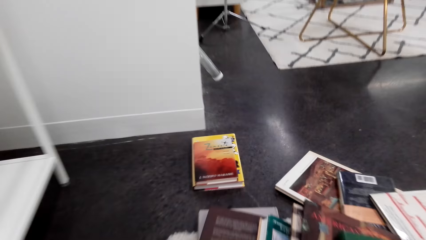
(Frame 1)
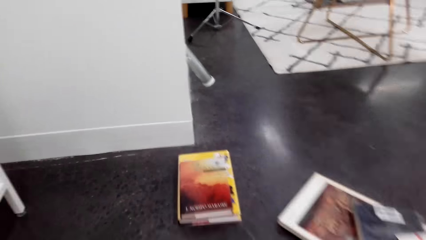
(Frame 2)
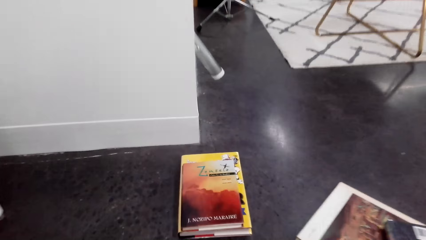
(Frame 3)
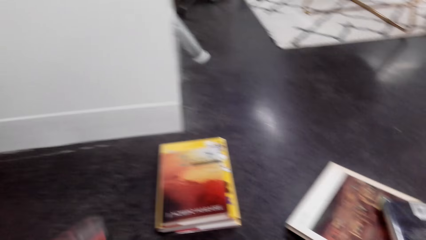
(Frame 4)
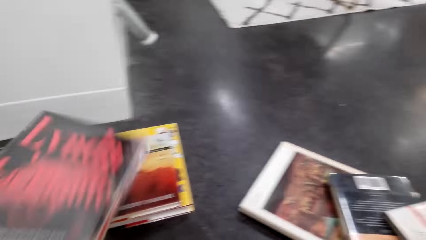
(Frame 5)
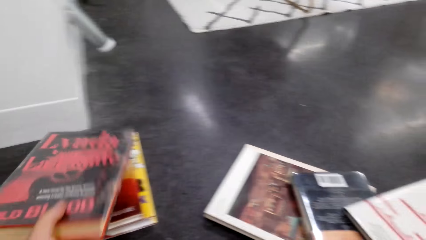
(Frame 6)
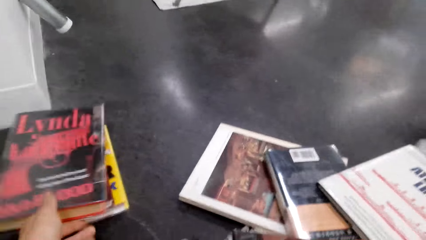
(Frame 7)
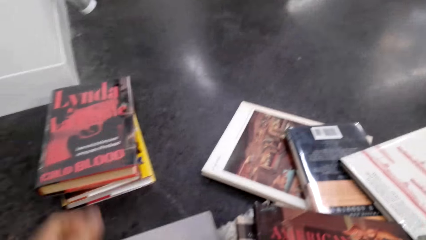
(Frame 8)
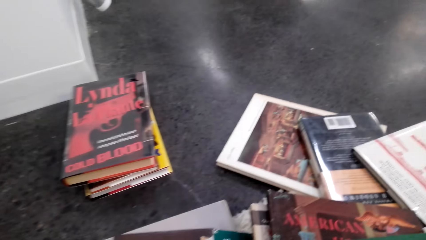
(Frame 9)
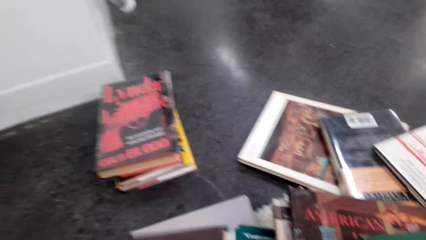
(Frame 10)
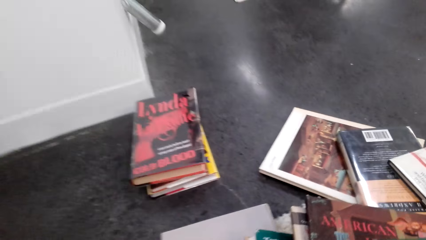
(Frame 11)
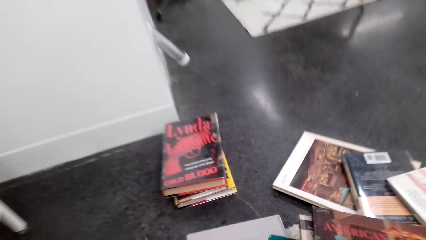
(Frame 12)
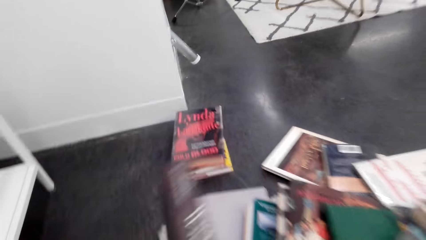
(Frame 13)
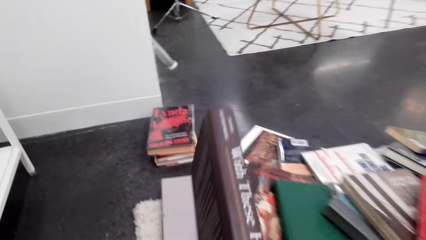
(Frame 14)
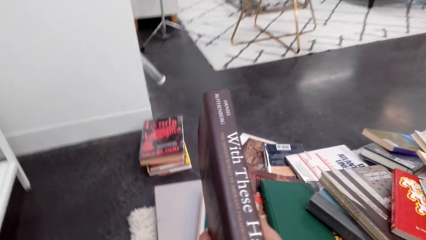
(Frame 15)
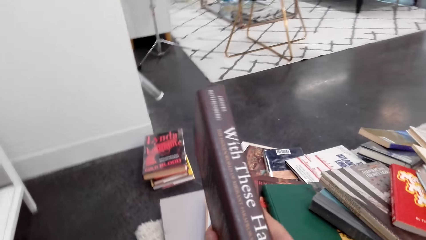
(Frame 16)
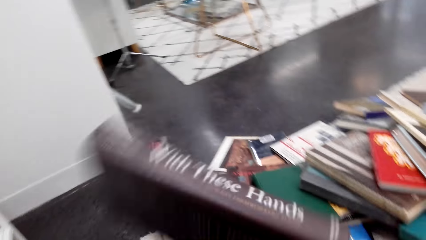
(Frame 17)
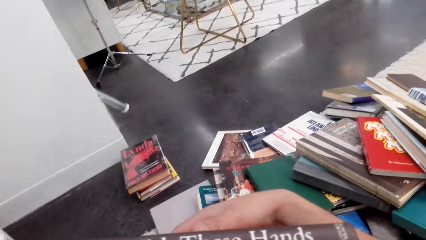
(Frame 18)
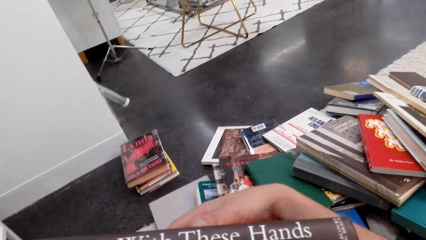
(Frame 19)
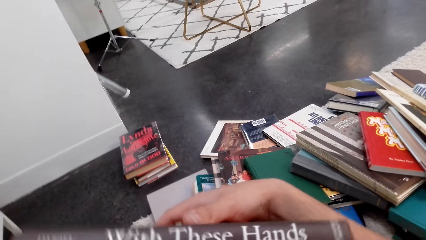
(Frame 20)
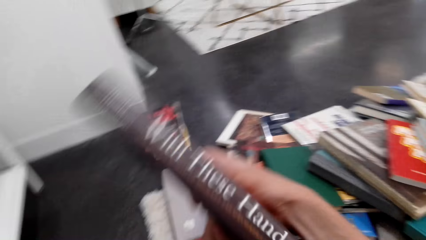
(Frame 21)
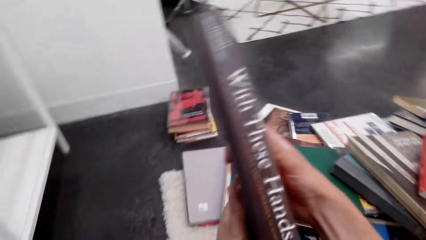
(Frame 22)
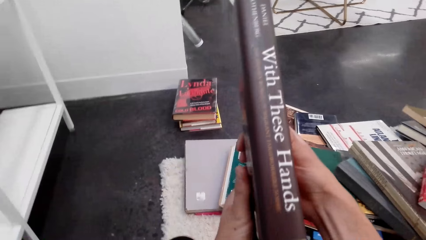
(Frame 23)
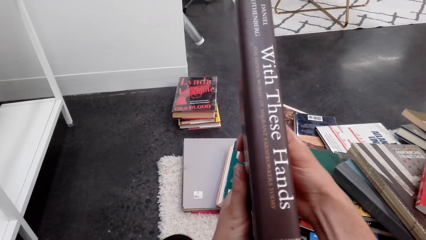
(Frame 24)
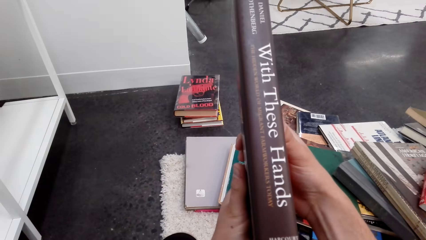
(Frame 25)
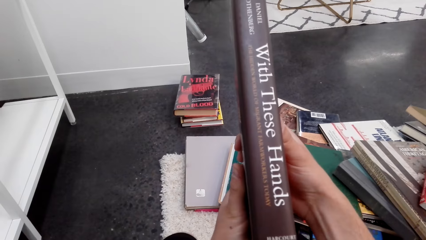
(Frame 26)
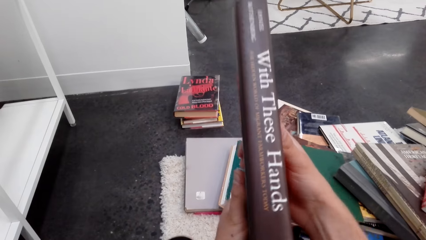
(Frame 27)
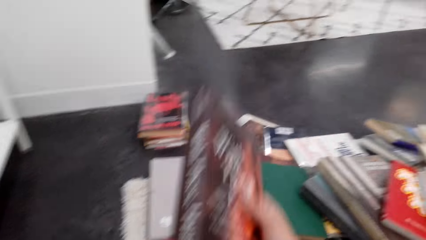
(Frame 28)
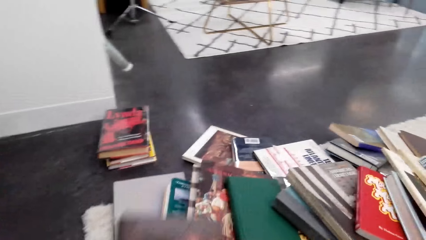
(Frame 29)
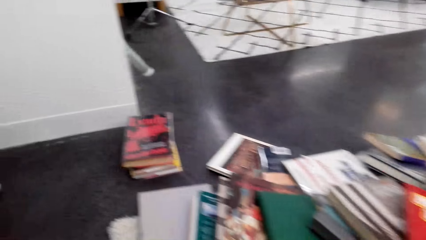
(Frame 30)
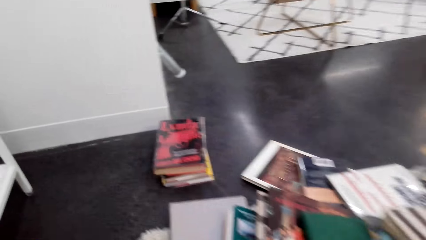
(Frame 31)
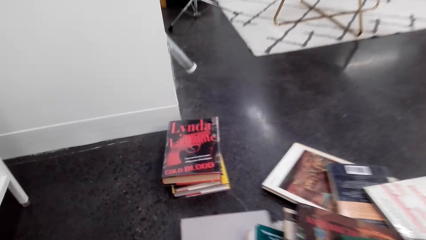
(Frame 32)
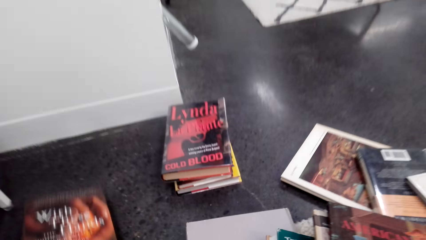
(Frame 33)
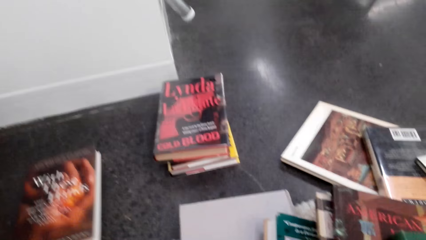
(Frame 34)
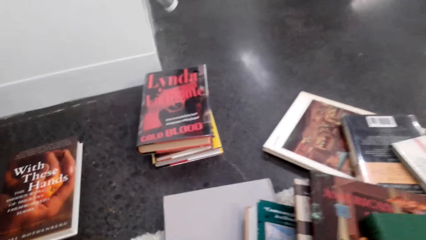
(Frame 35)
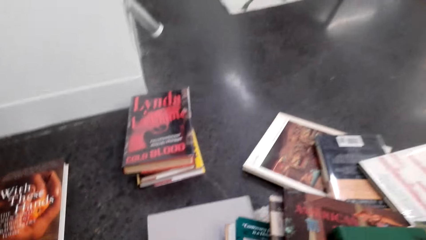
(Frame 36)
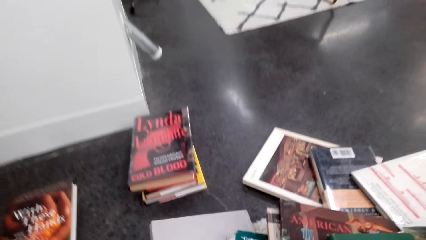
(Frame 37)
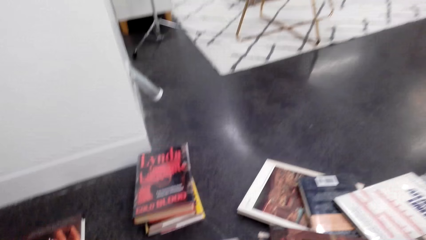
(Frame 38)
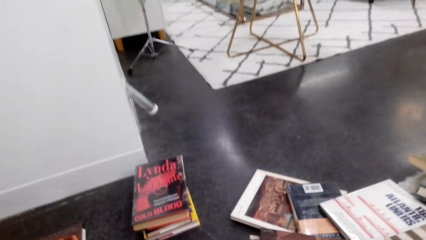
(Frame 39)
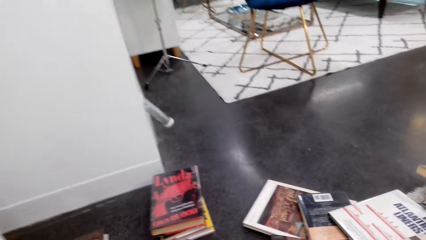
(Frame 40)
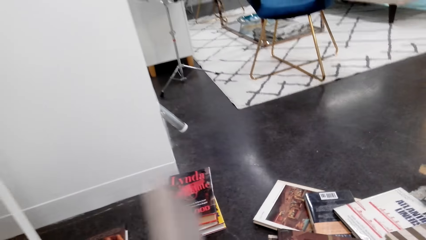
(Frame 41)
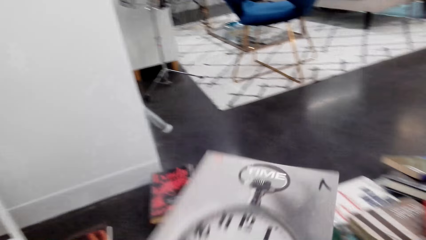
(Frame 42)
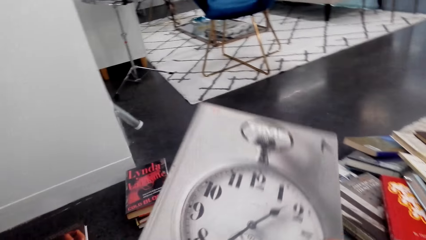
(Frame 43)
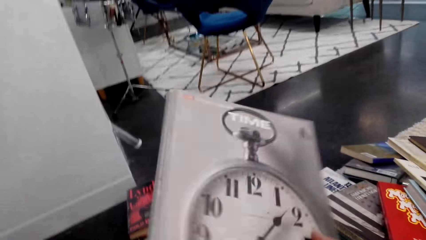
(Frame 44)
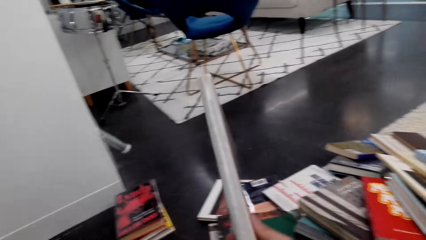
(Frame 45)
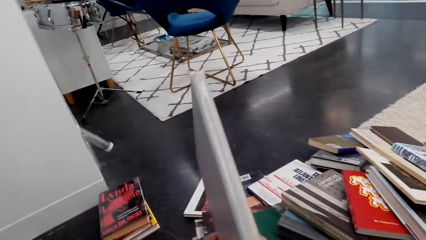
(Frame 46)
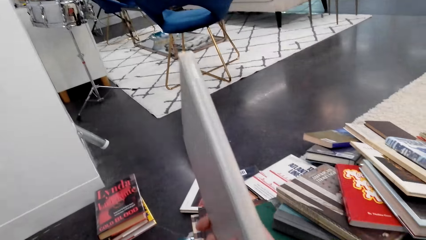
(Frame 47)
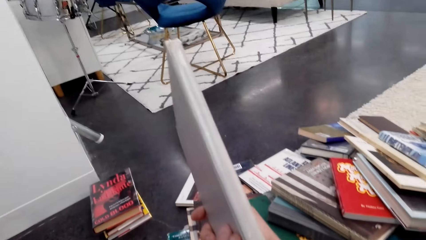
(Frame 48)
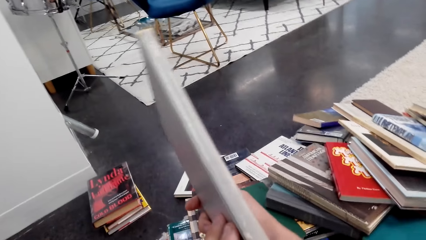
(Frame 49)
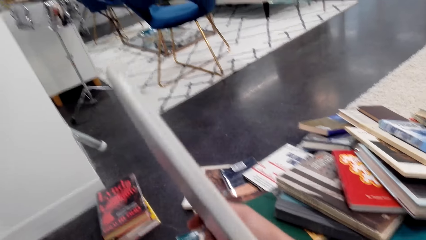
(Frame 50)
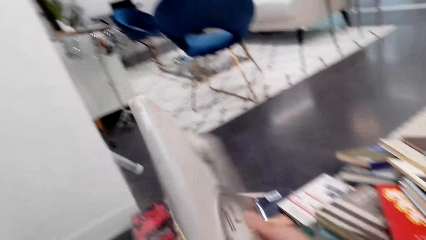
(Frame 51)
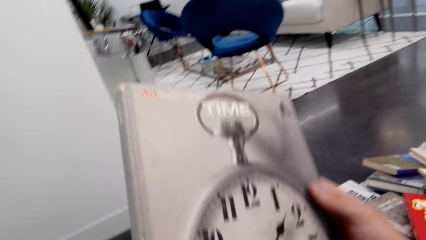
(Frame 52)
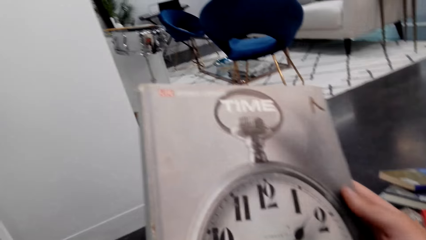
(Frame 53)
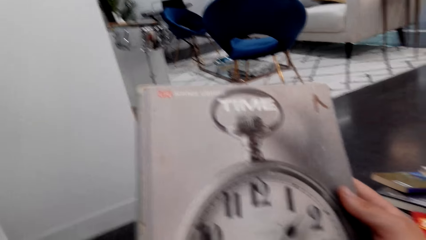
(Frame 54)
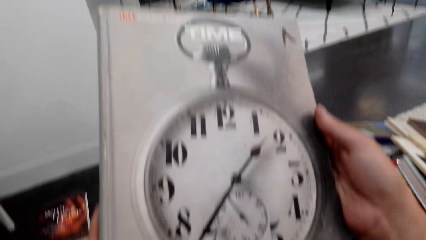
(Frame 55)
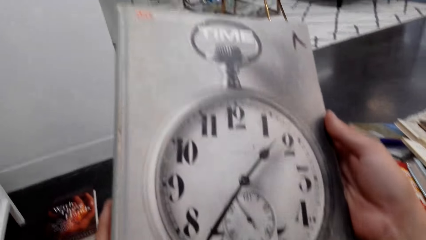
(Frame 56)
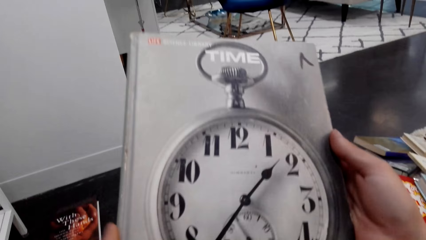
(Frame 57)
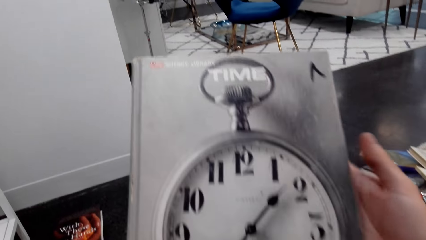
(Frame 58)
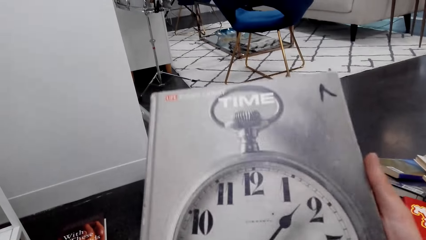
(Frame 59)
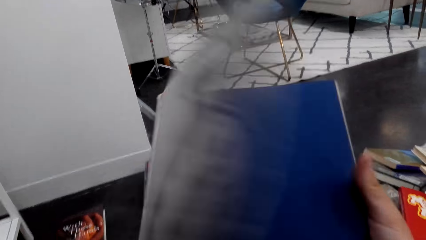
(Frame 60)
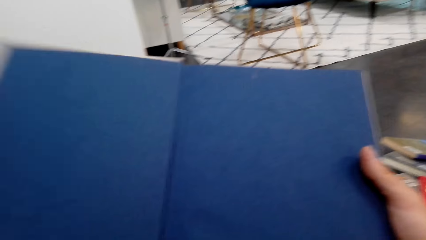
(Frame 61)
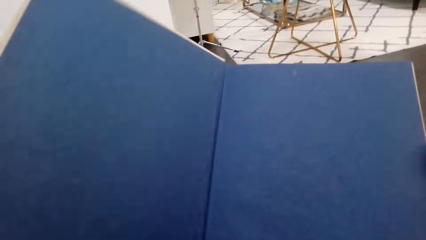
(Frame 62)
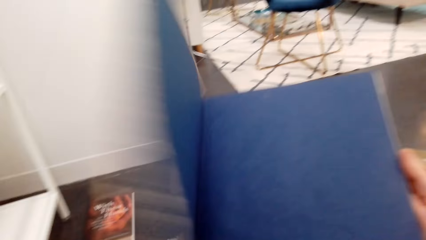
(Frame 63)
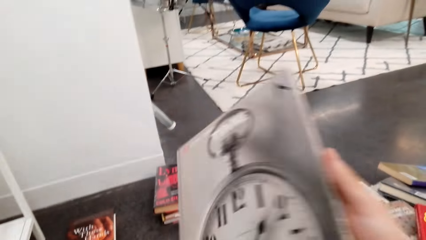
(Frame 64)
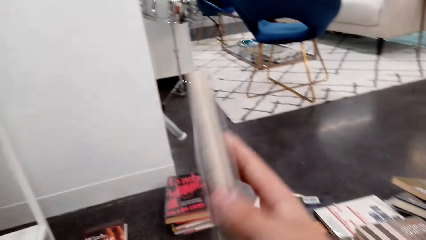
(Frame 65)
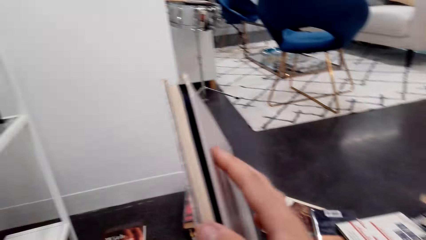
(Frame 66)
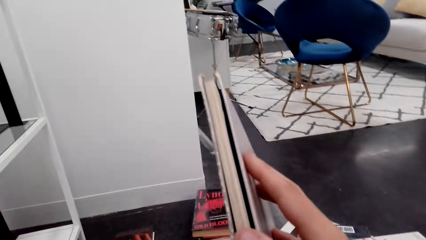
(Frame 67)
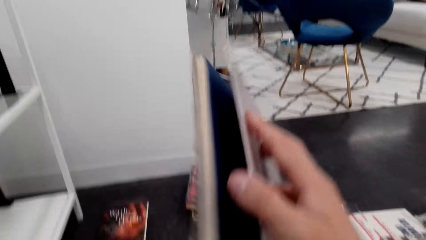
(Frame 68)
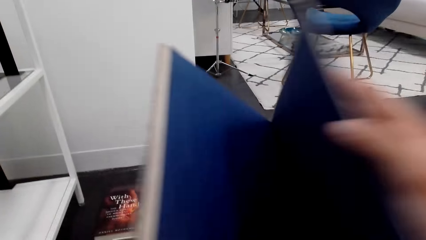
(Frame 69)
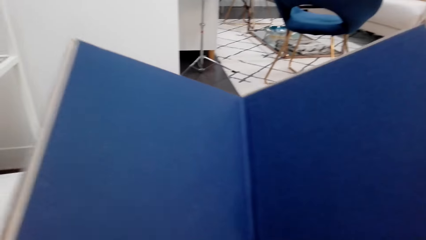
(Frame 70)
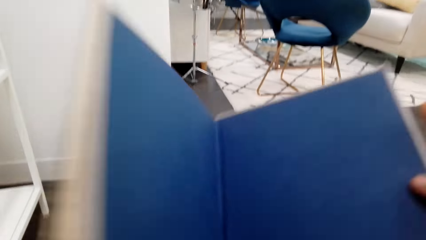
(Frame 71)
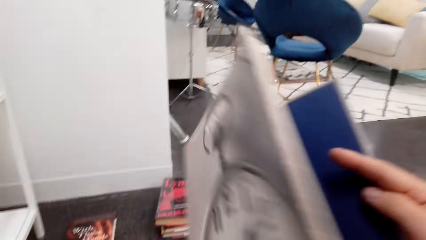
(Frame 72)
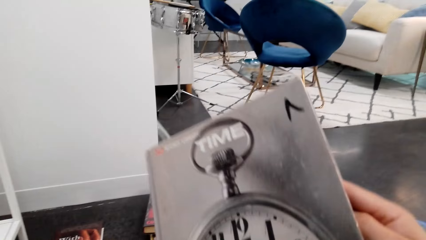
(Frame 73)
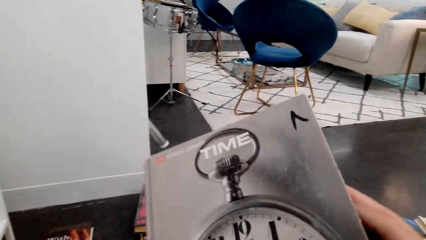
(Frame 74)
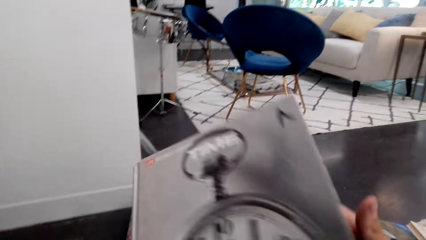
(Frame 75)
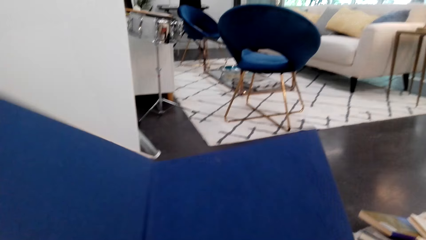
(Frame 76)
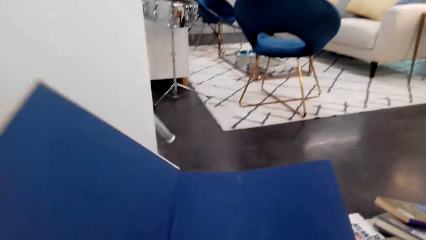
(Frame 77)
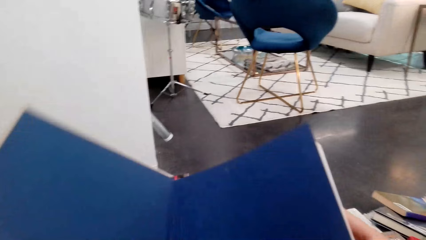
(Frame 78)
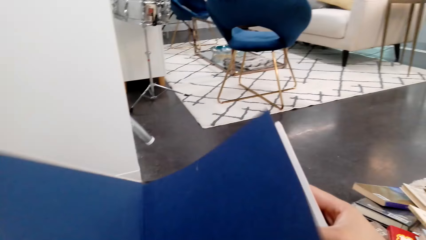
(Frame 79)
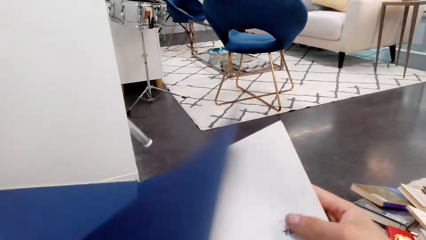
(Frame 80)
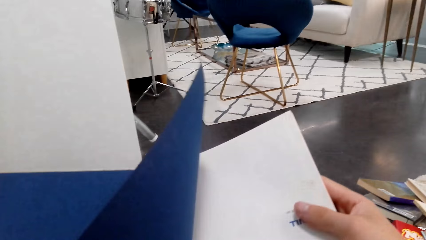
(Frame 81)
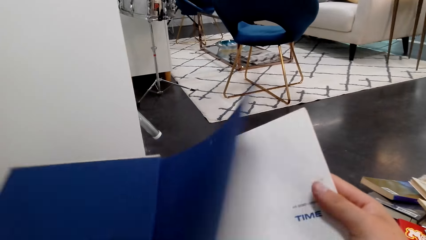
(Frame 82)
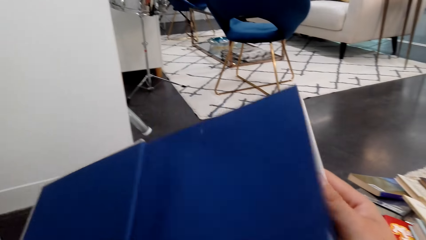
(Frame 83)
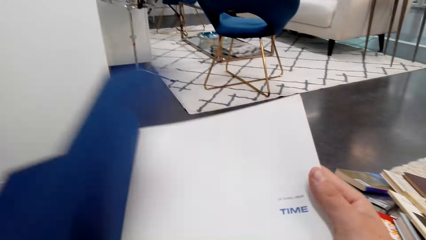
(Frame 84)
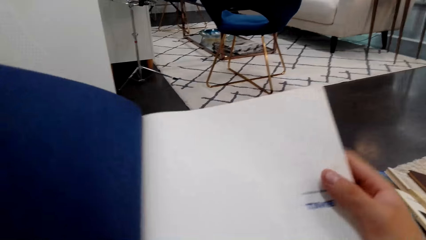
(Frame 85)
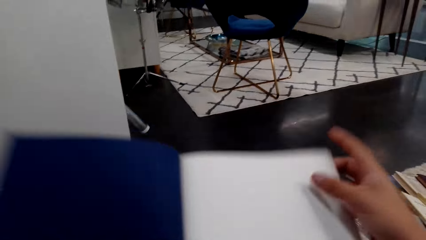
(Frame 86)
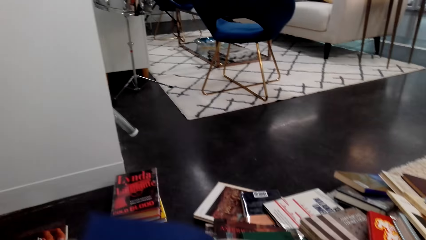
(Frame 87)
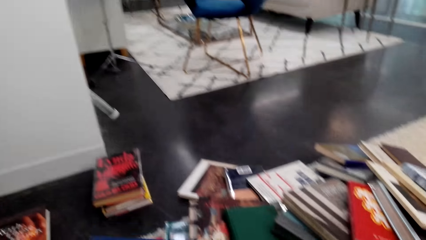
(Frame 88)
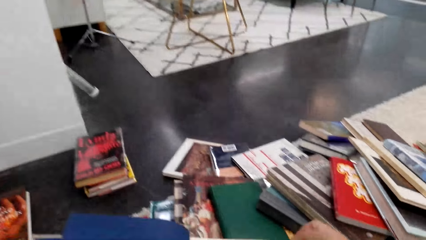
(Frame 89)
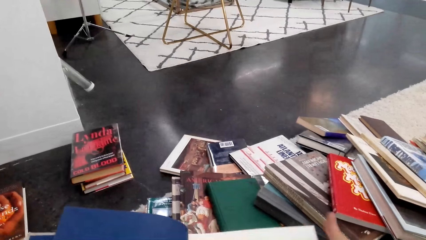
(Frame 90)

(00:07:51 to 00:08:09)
The camera wearer puts a book on the floor. They arrange the novel books on the floor. They take the novel books on the floor. They put a book on the floor. They pick up a book. They open the book. They open the novel book. They flip a page of the book.
